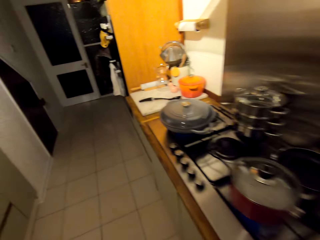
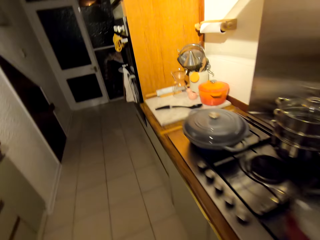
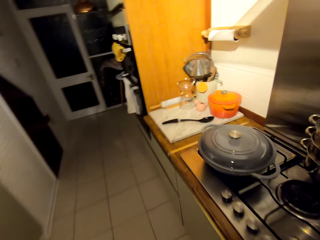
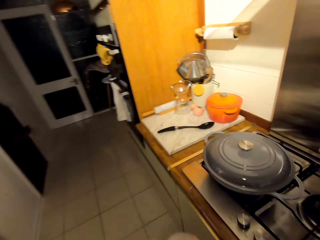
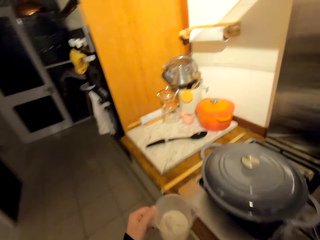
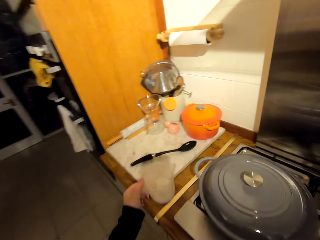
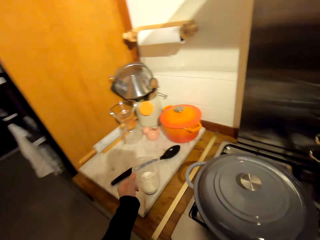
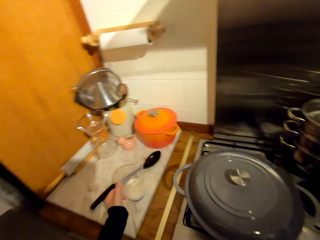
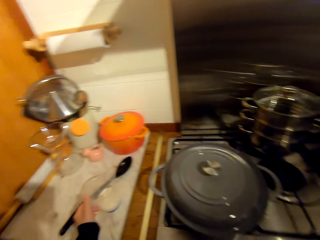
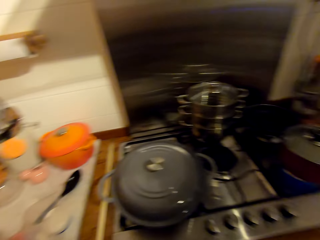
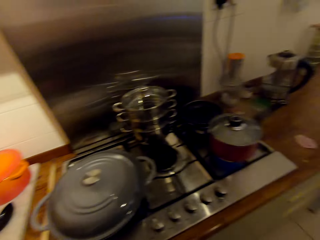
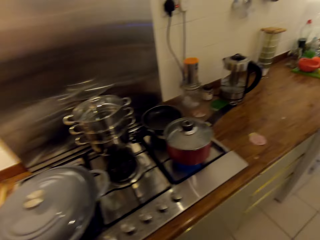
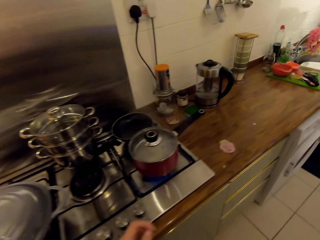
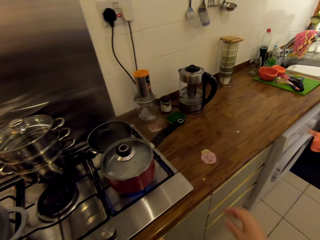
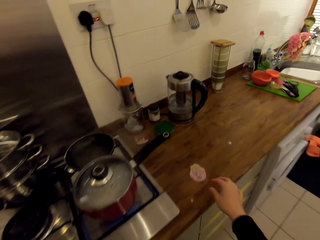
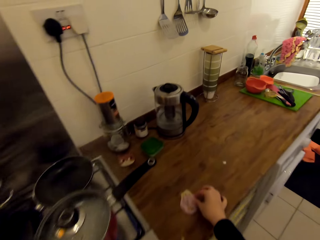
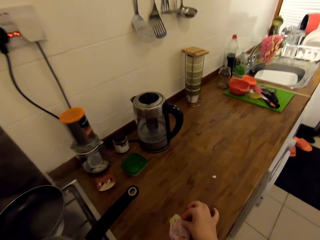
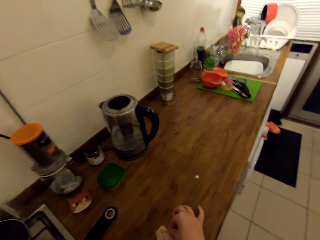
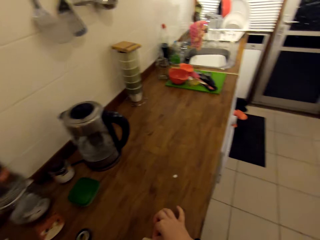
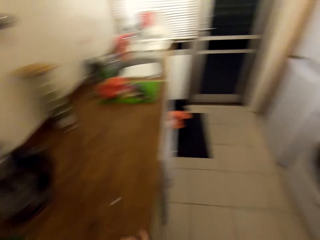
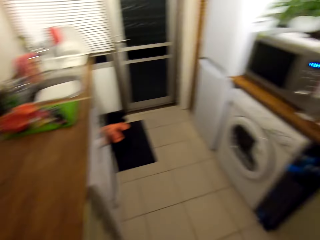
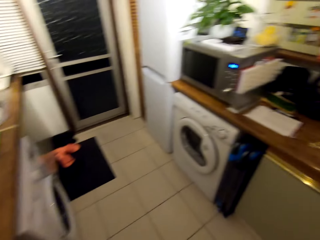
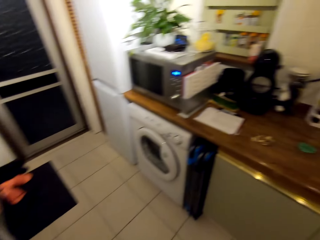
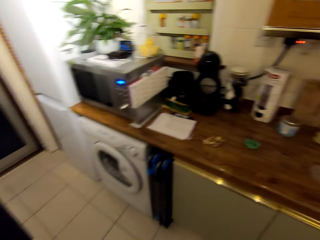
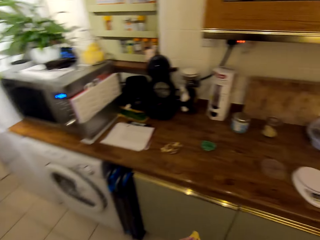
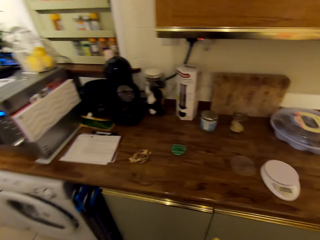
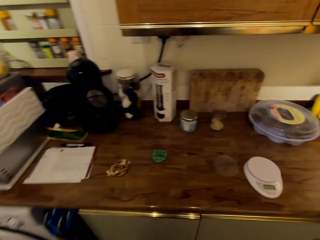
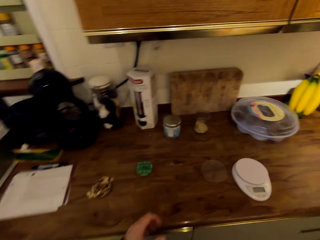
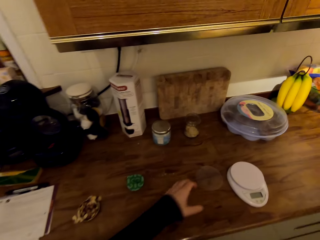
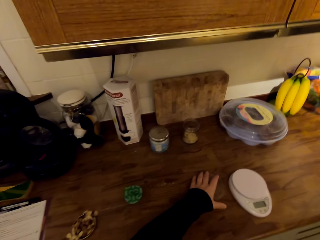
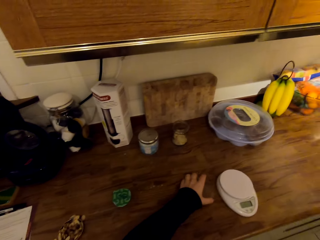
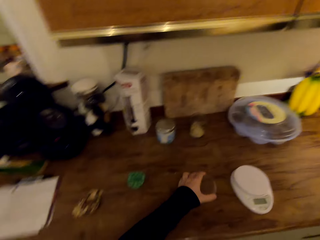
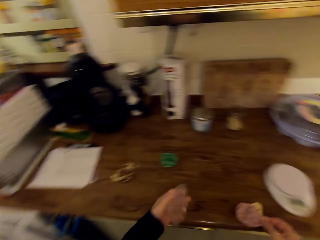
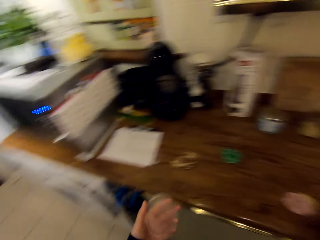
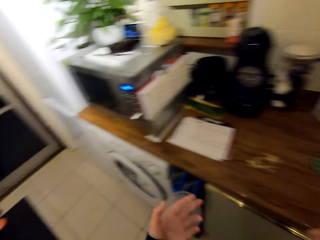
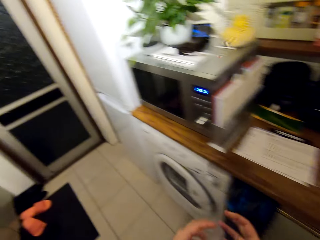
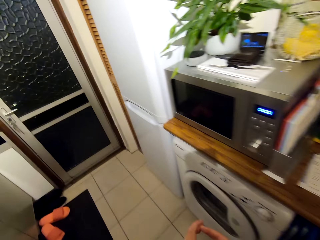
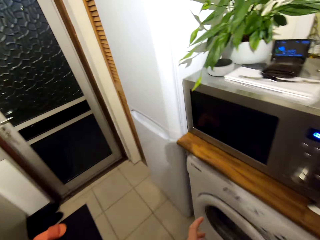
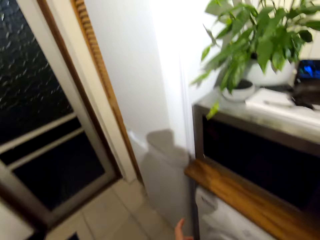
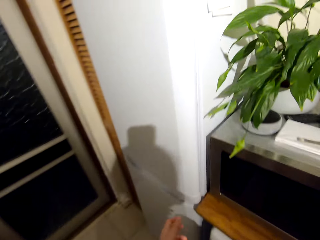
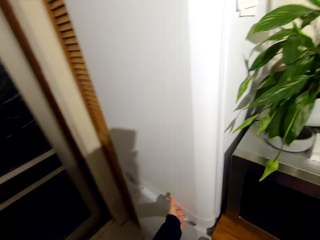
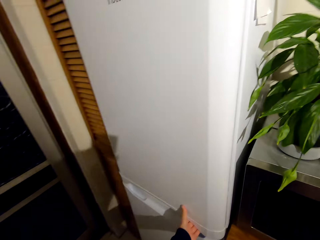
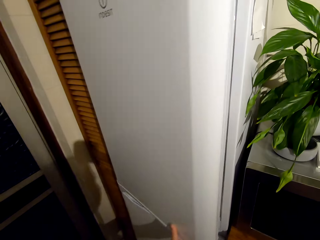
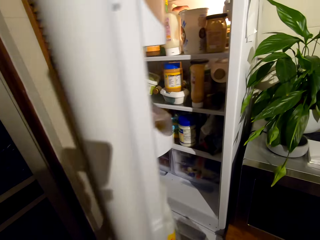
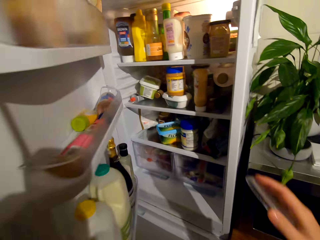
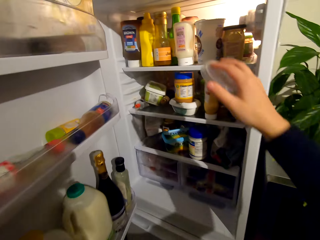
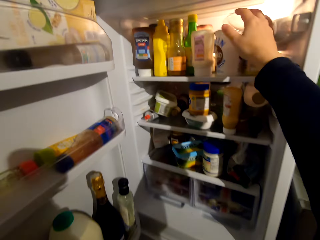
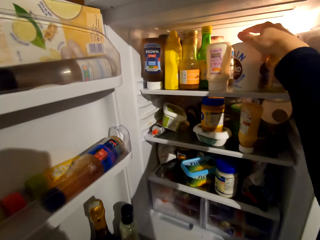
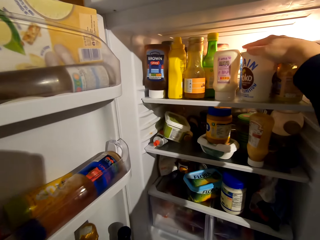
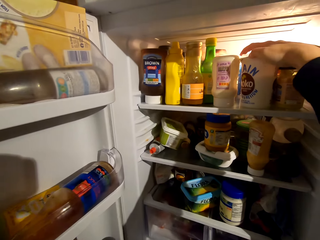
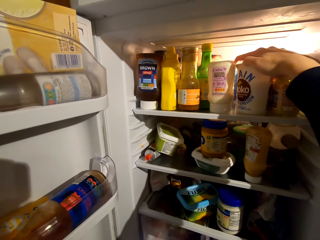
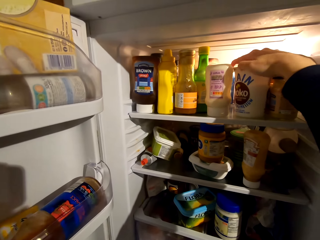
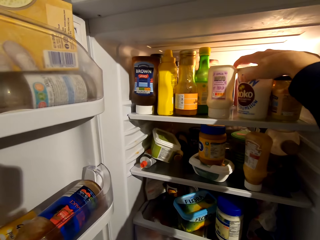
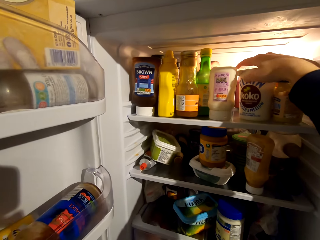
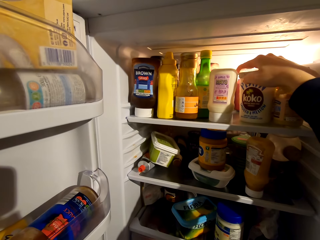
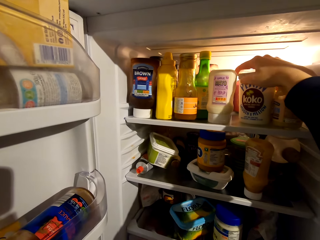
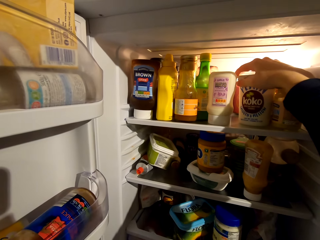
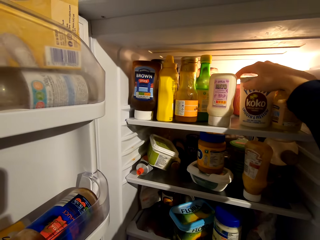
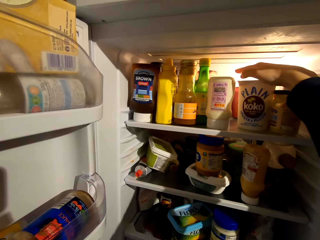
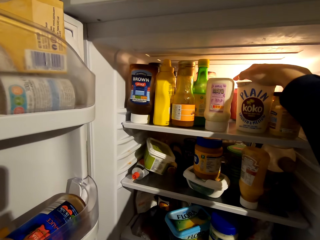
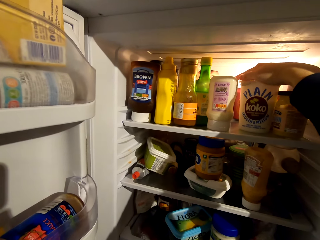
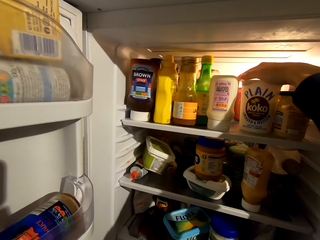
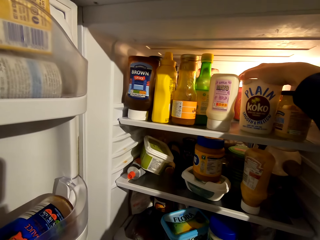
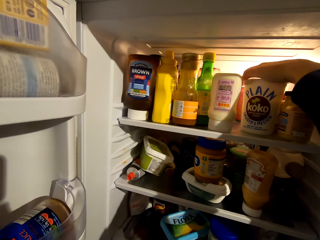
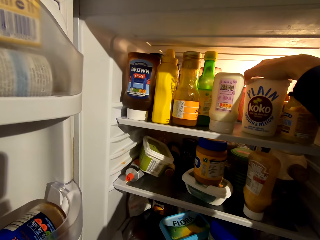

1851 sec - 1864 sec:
The camera wearer places the jug on the counter. She moves towards her right. She turns towards the counter. She picks up the lid. She places the cup holder on the counter. She walks towards the fridge. She opens the fridge door. She covers the yoghurt tin with the lid.

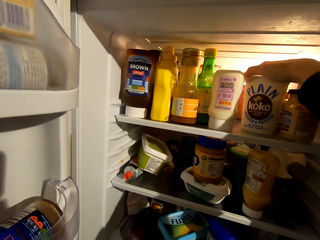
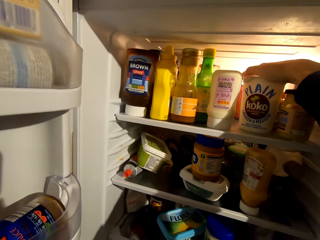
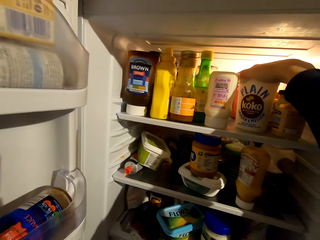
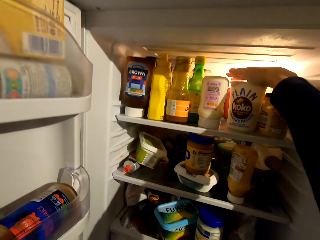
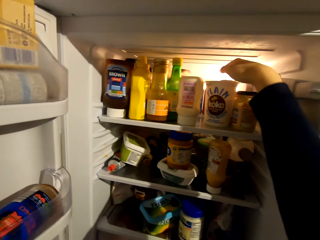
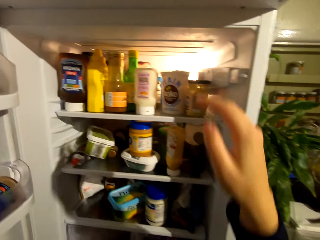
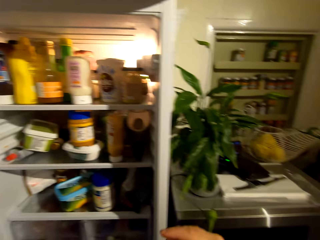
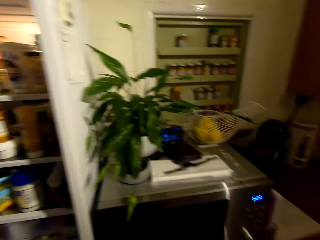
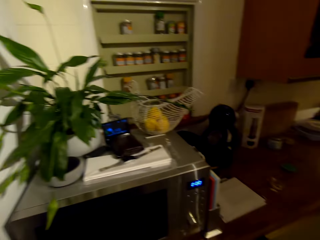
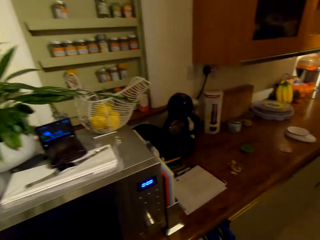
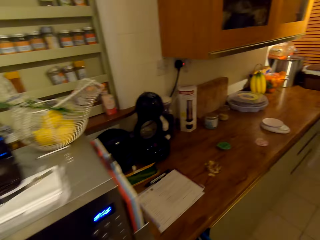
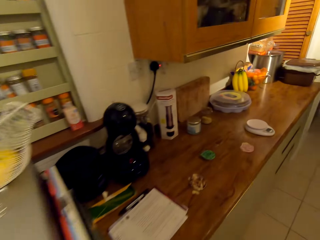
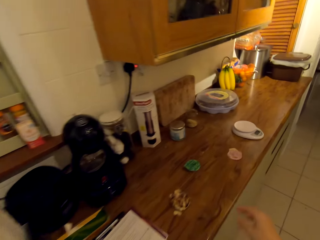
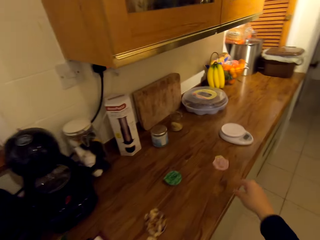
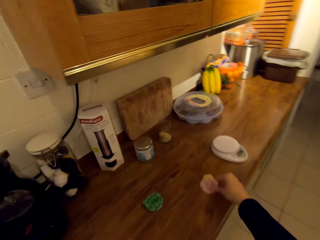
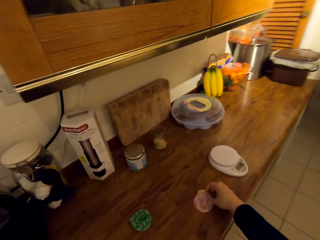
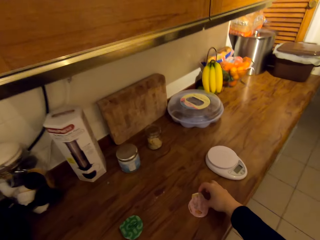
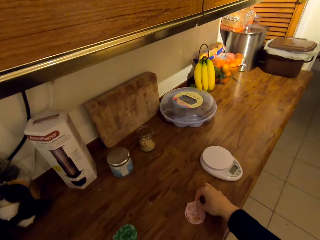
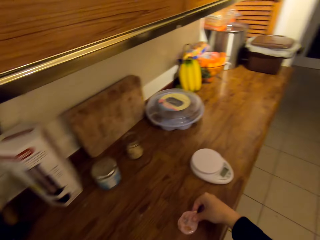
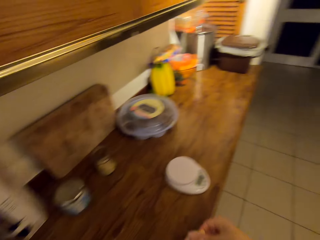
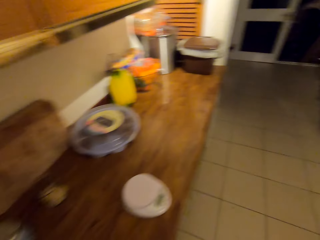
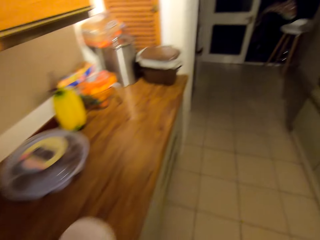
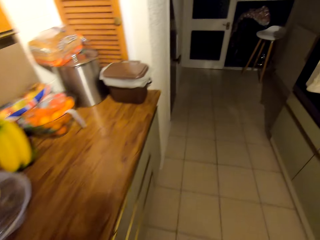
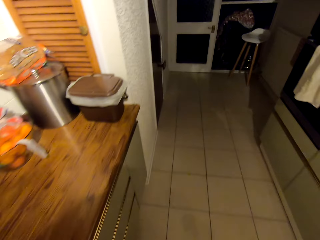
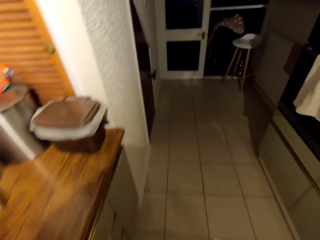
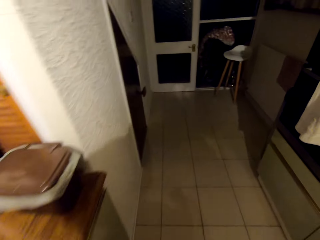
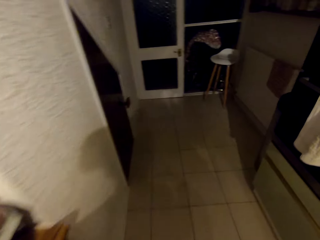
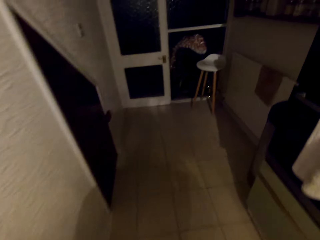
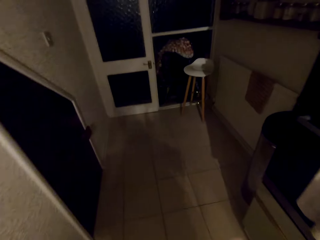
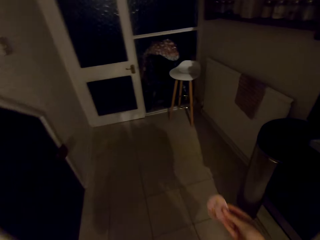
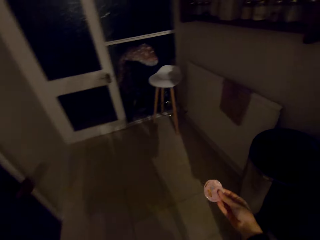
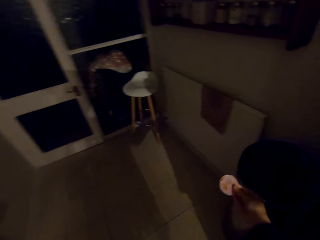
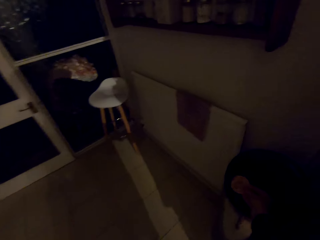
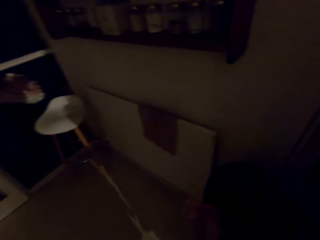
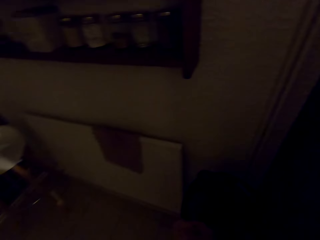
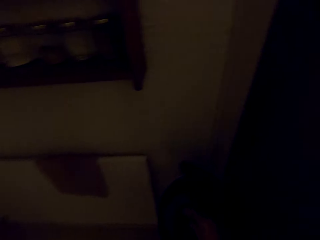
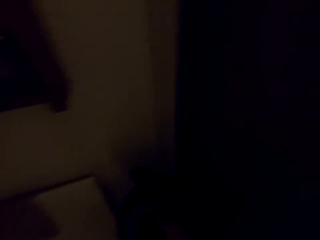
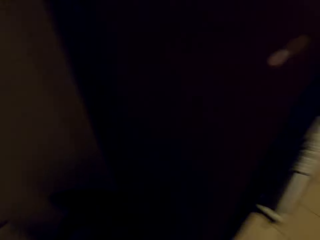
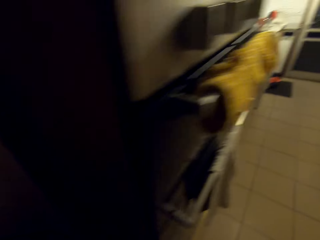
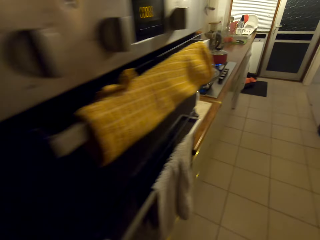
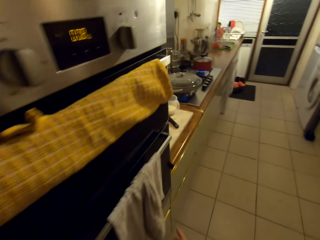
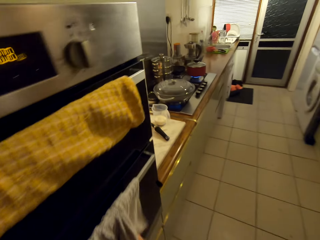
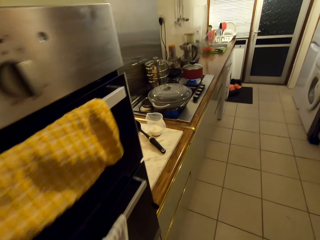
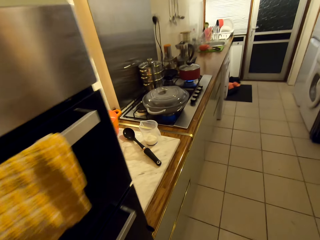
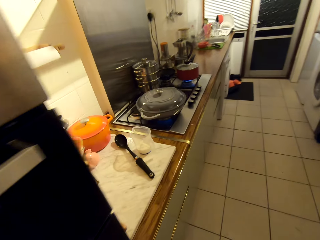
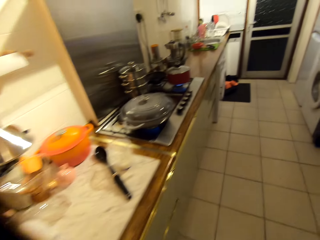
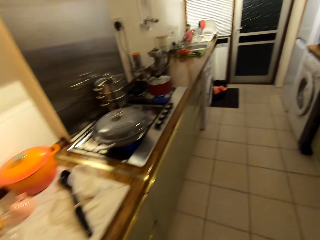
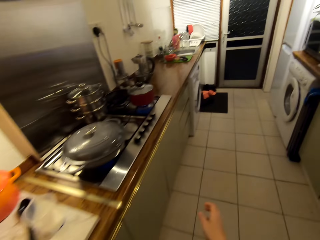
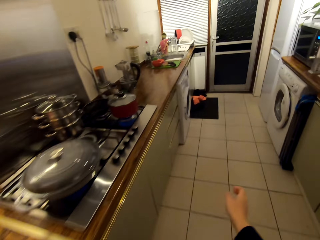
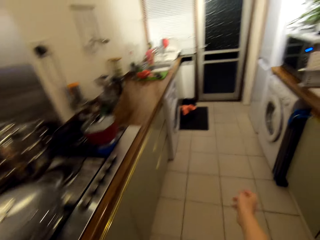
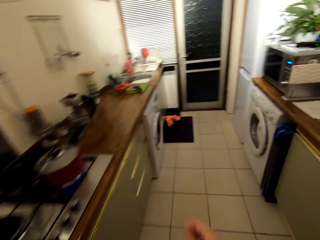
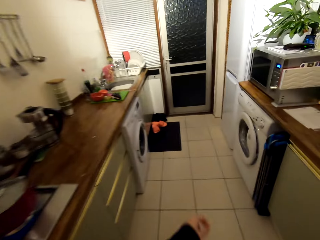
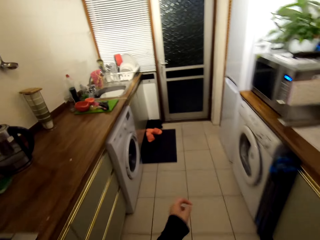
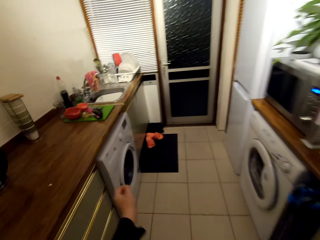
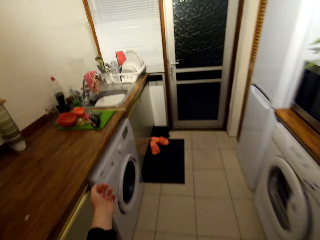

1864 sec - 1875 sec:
The camera wearer closes the fridge door. They walk towards the weighing scale. They pick up the cup holder. They walk towards the dustbin. They throw the cup holder and put something in the waste bin. They walk towards the sink. They pull on the sweater's sleeve.
